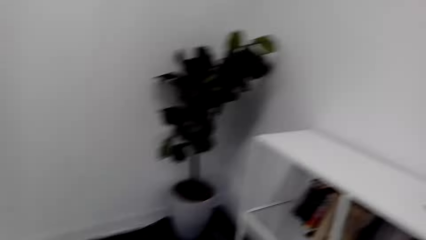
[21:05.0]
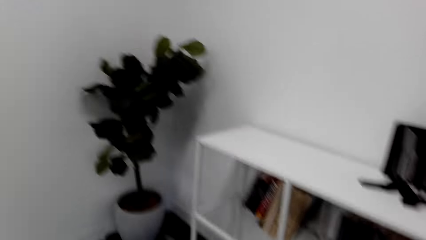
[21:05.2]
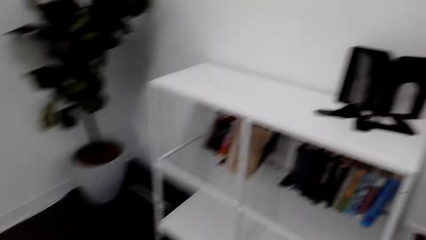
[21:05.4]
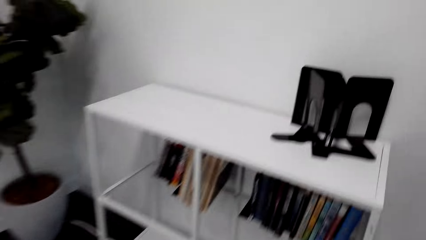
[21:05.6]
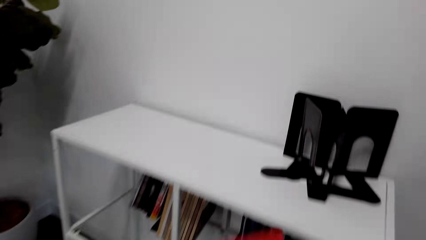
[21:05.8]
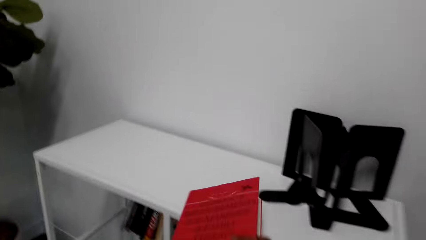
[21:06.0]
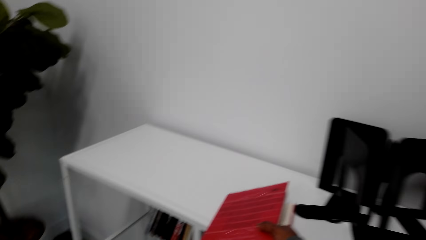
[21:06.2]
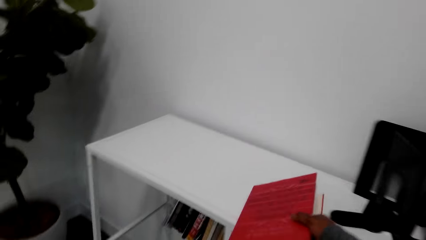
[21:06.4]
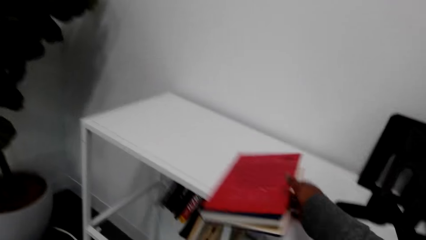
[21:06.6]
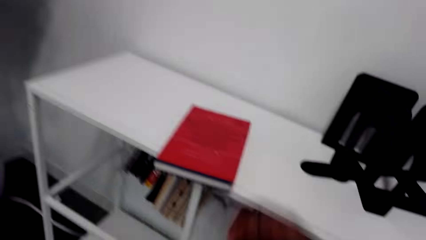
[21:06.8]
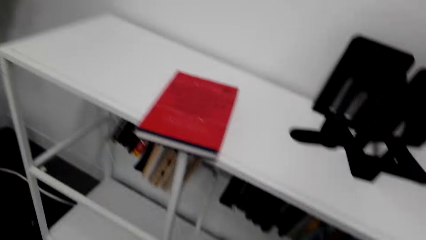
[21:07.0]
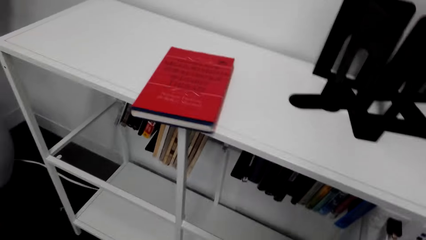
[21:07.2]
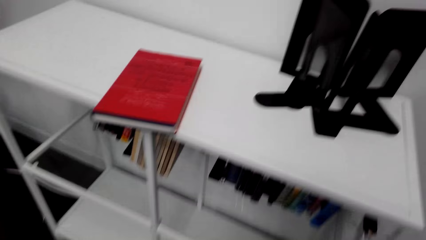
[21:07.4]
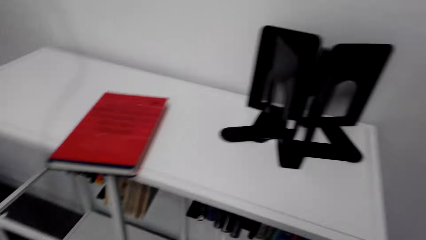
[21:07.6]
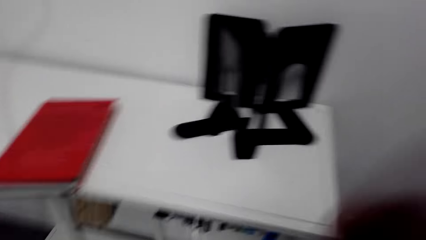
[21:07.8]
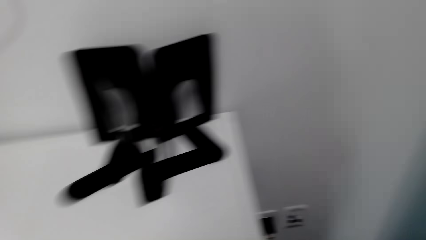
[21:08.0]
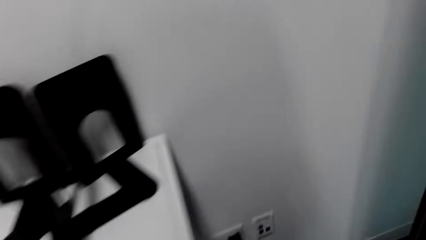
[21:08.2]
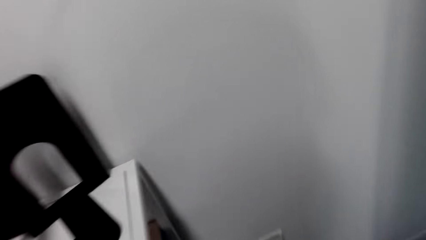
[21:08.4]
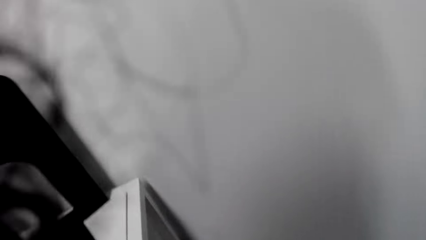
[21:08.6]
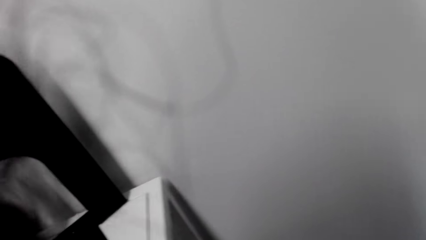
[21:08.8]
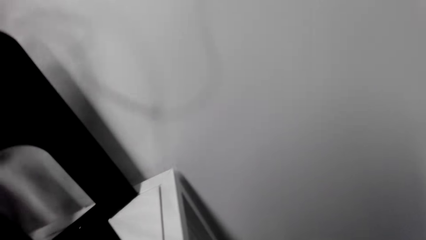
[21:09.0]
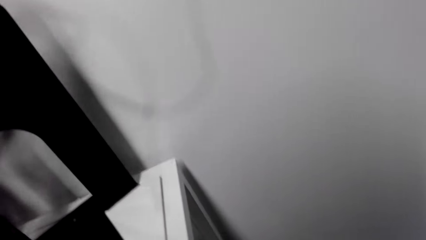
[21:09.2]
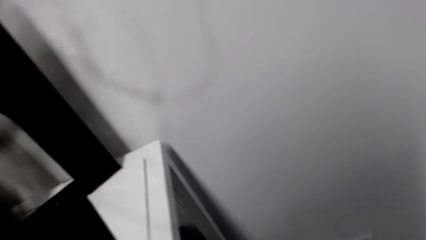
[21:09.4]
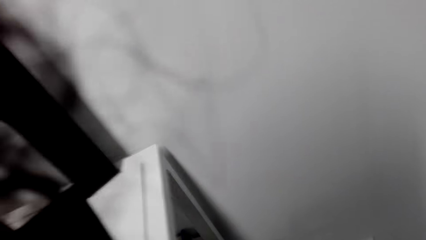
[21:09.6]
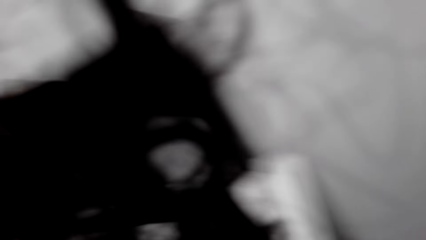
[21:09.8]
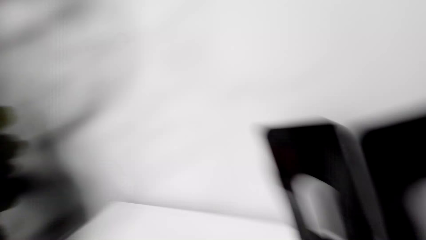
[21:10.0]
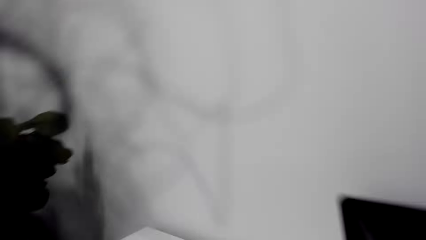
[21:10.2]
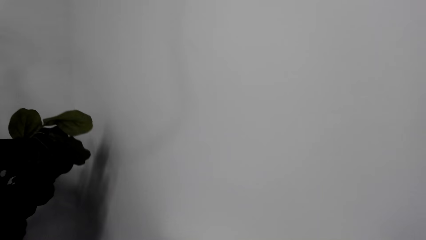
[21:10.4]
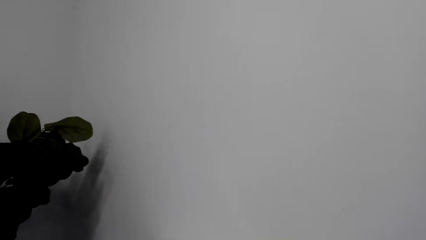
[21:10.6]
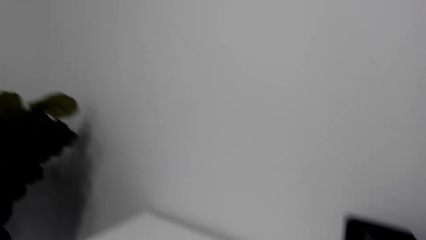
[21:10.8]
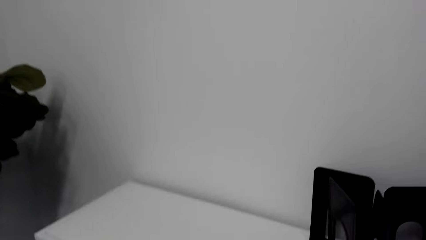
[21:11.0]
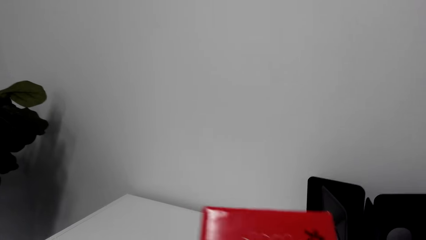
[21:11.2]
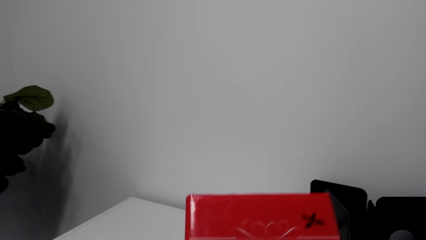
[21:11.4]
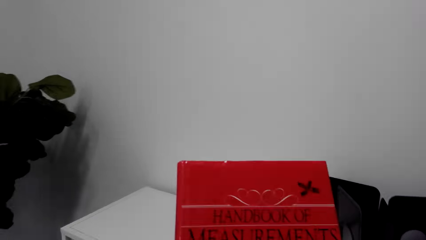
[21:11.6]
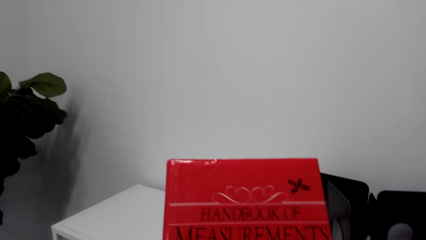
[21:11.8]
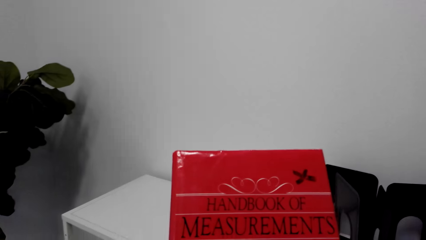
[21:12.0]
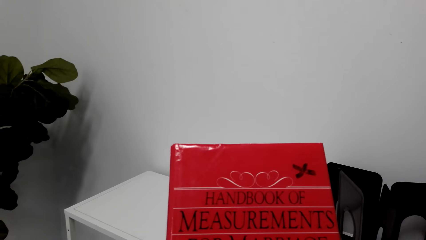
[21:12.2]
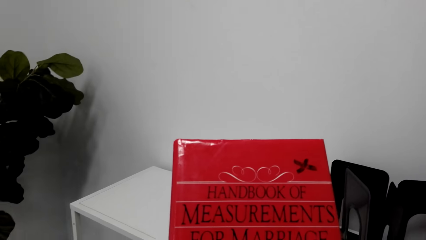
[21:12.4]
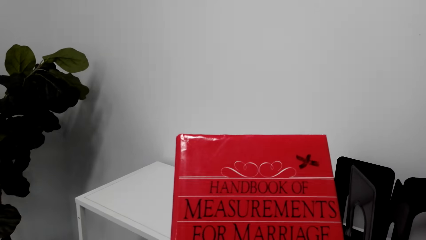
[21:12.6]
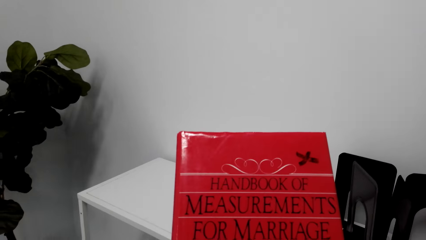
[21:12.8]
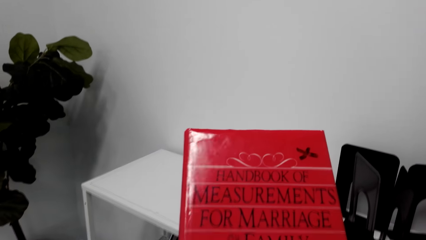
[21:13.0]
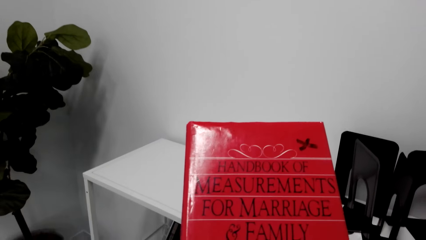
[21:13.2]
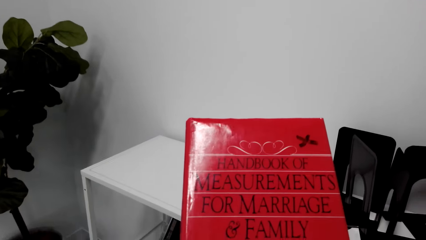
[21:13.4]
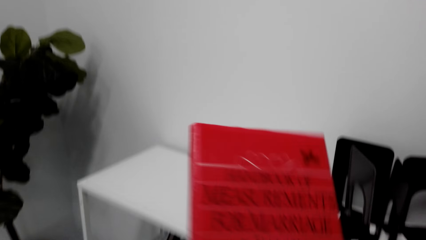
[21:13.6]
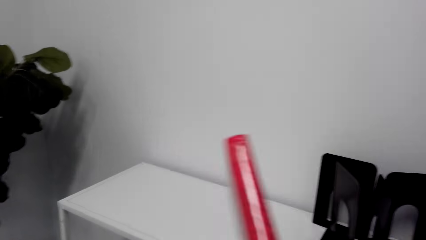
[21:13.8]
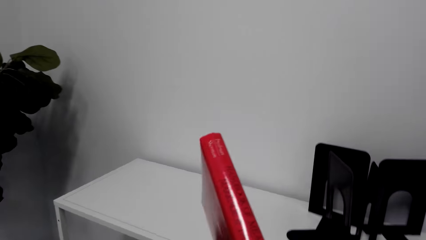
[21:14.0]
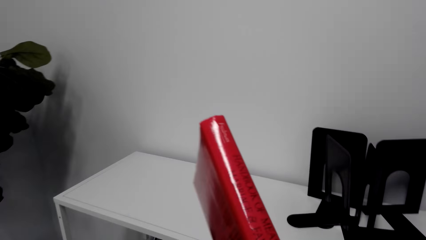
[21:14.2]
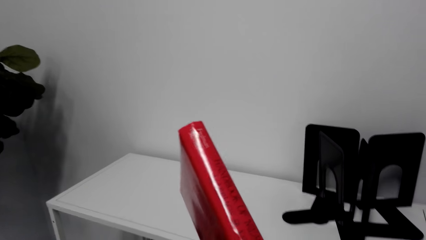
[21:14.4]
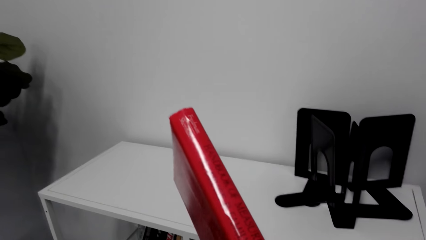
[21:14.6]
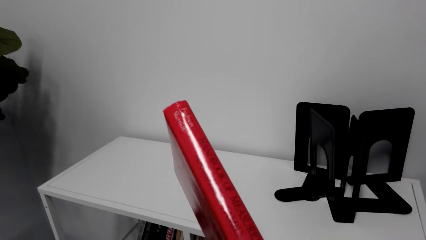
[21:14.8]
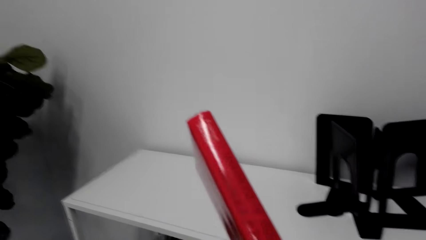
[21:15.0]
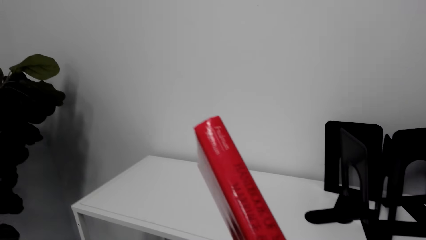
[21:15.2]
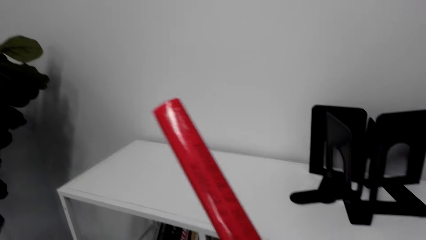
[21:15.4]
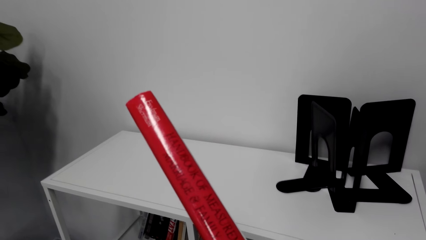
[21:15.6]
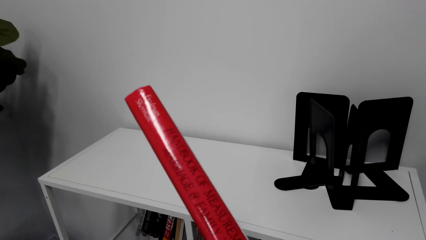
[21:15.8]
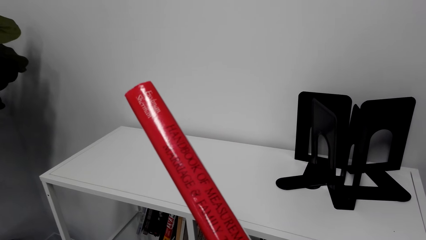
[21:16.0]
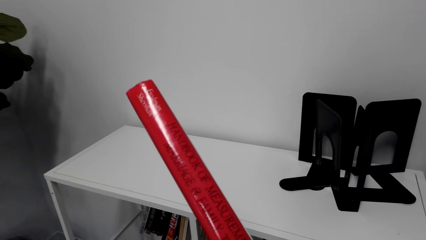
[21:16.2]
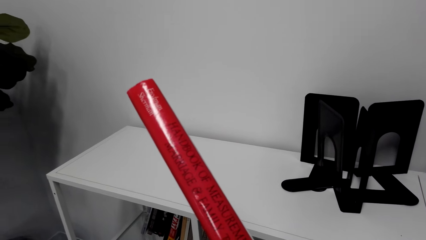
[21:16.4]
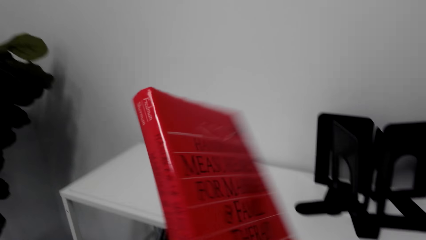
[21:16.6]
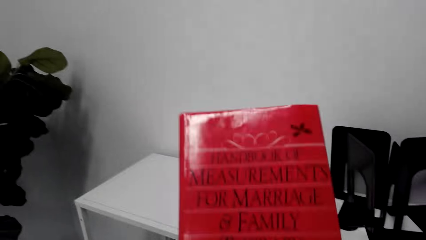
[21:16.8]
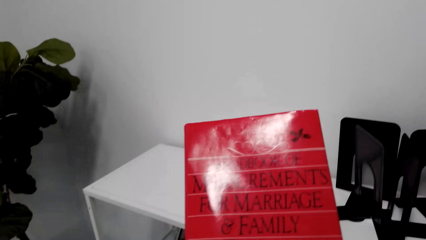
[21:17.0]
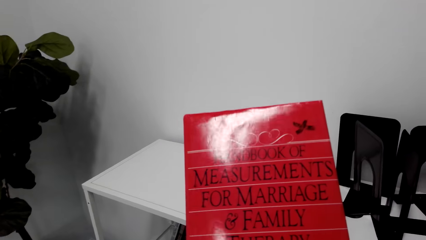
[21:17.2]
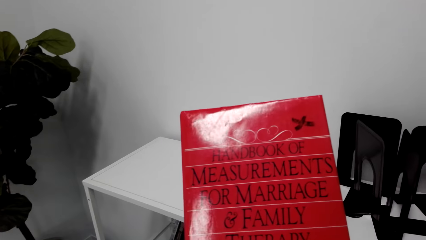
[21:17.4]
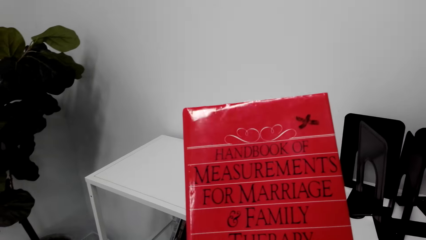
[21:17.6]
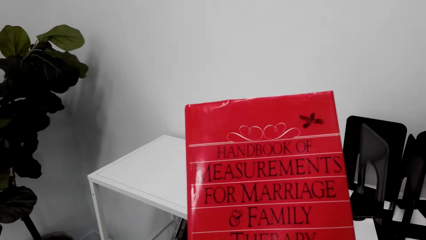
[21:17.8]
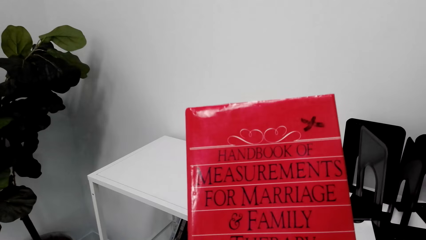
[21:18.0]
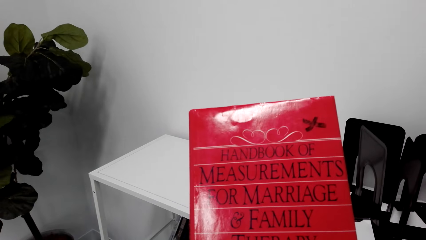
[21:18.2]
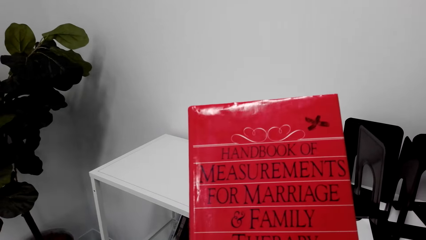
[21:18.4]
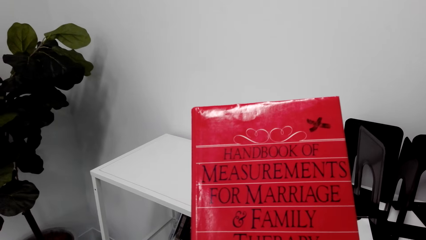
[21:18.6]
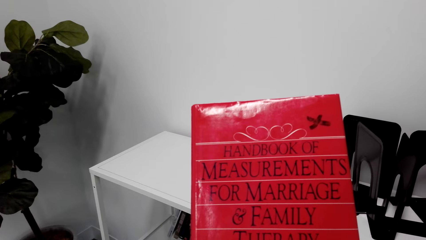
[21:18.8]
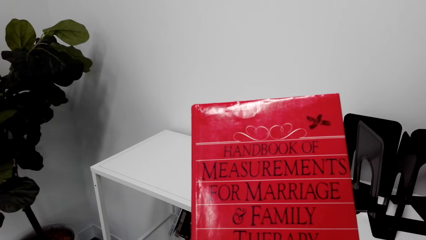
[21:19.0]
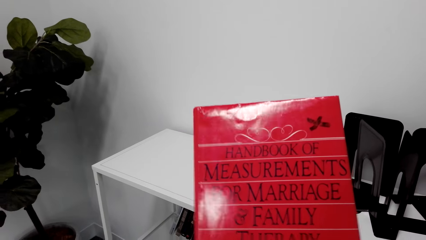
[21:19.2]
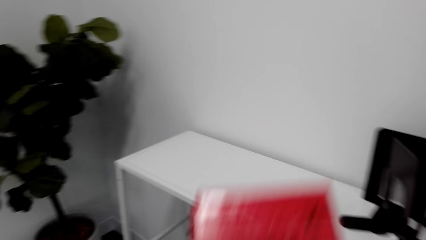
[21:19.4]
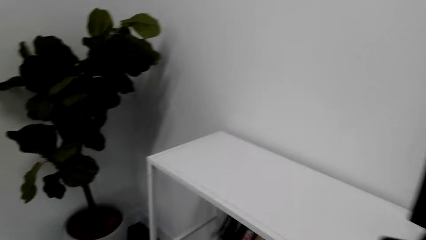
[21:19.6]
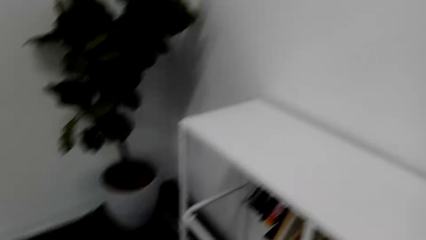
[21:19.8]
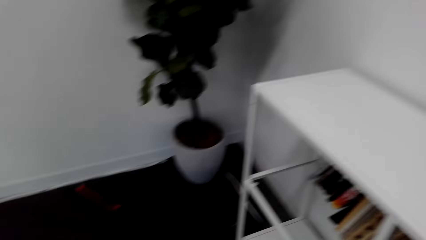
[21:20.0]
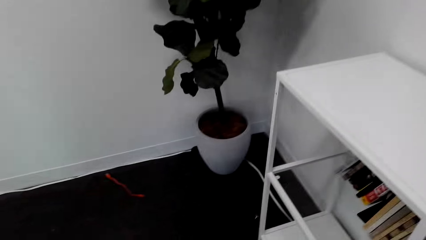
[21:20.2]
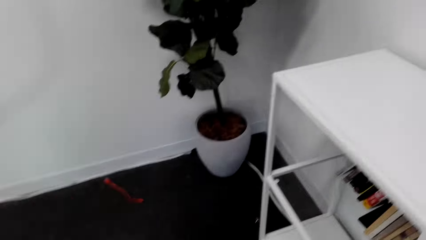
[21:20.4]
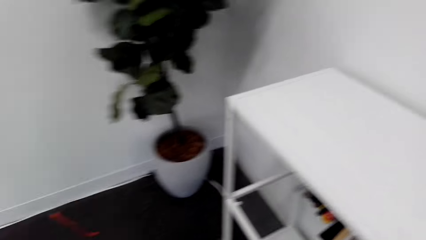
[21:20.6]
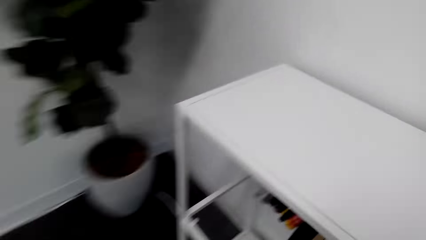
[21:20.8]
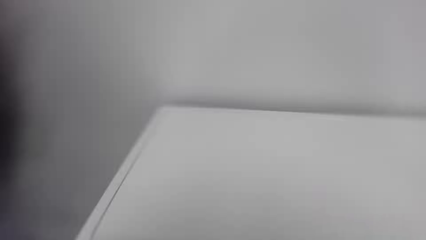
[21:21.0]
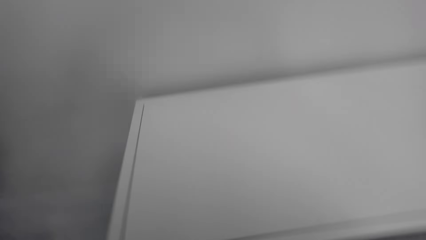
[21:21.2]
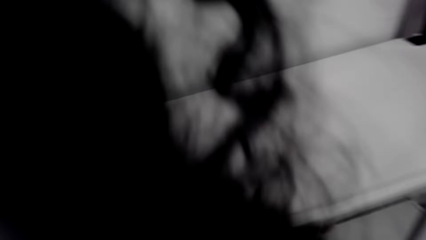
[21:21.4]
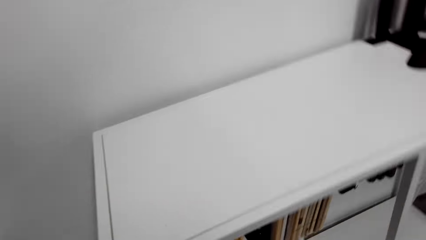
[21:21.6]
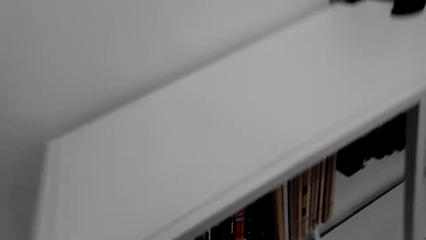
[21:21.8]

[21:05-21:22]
The camera wearer puts the book on the shelf. They look at the book.
